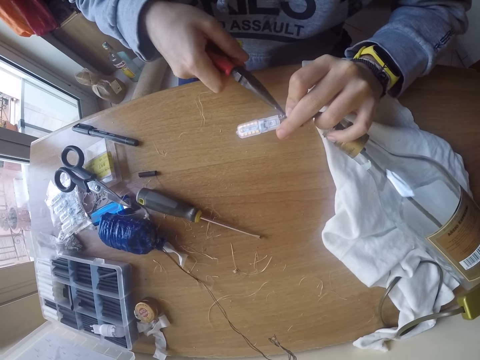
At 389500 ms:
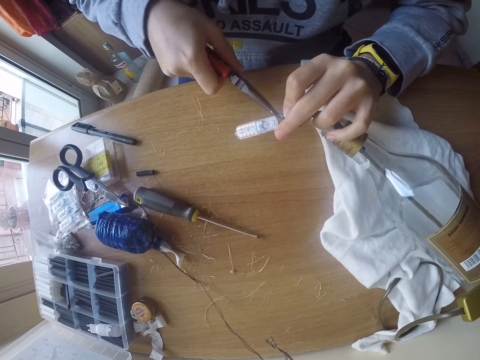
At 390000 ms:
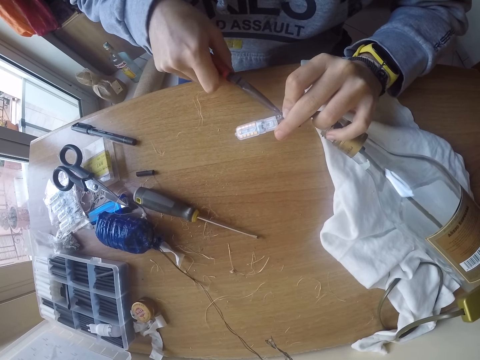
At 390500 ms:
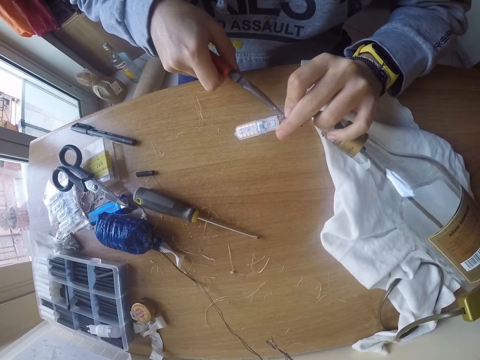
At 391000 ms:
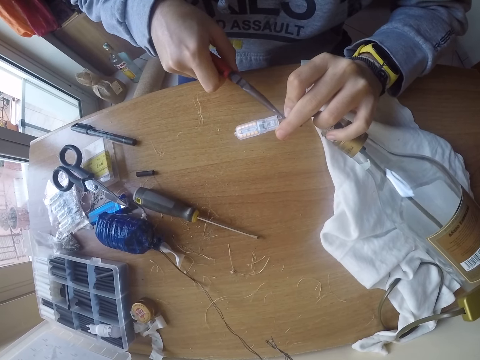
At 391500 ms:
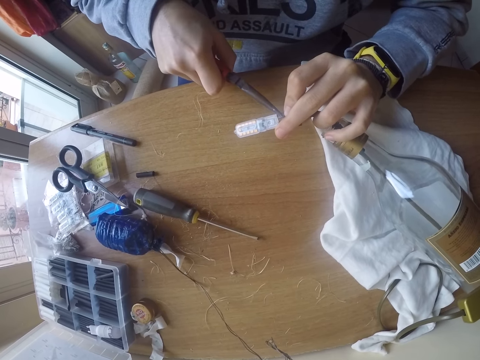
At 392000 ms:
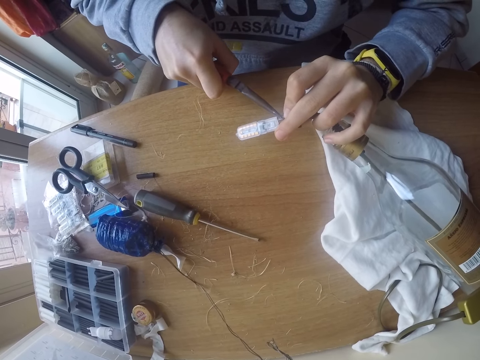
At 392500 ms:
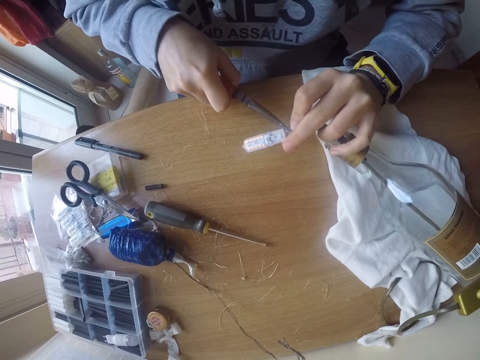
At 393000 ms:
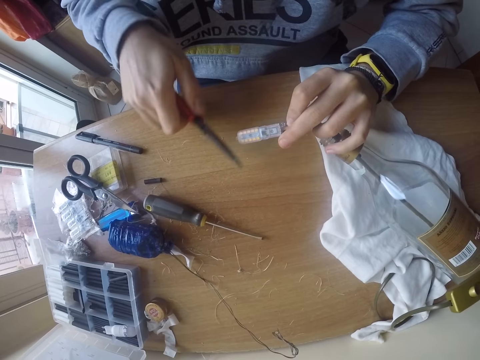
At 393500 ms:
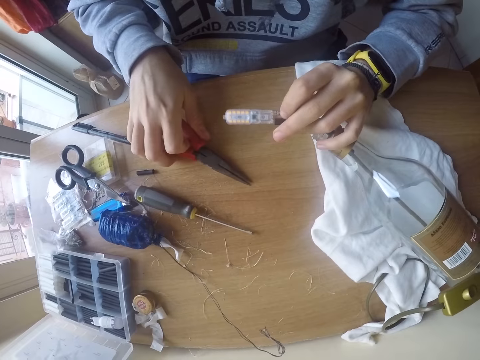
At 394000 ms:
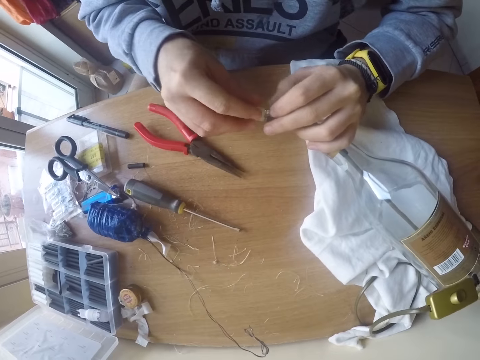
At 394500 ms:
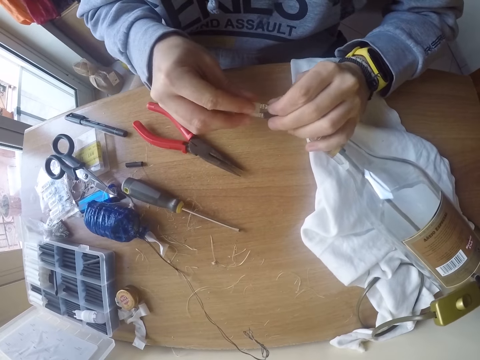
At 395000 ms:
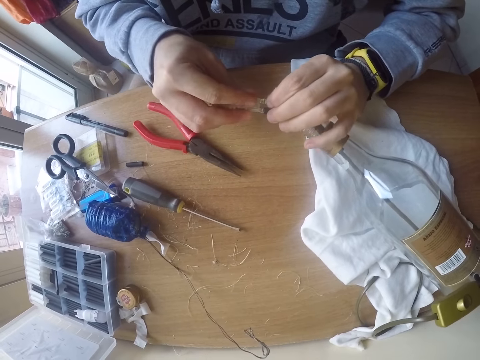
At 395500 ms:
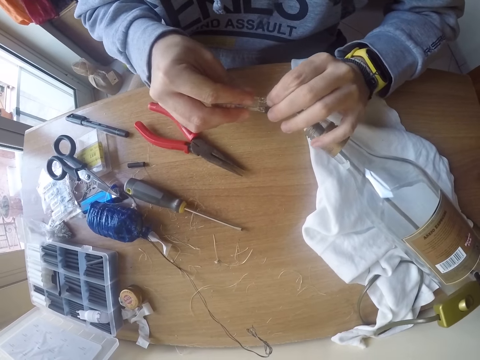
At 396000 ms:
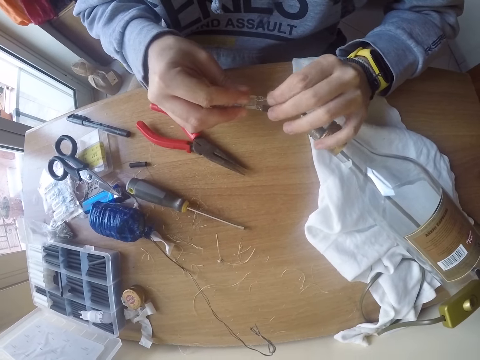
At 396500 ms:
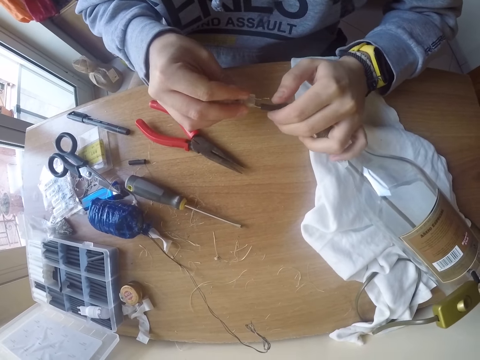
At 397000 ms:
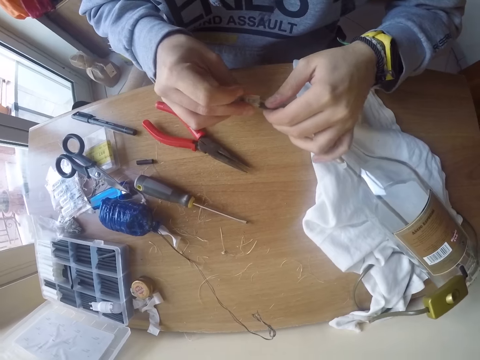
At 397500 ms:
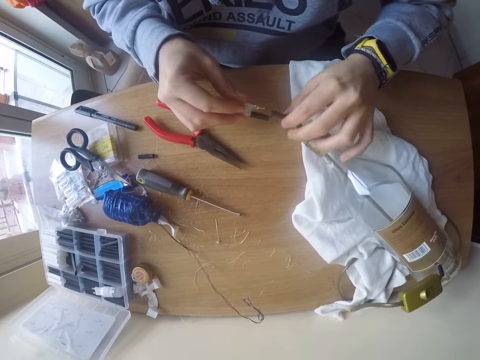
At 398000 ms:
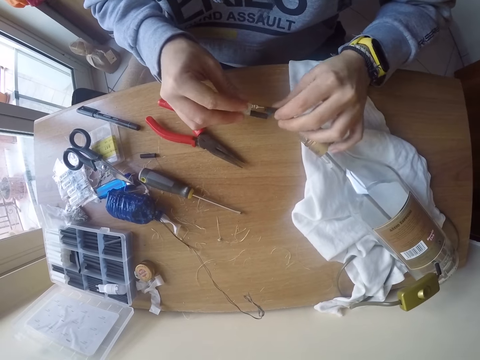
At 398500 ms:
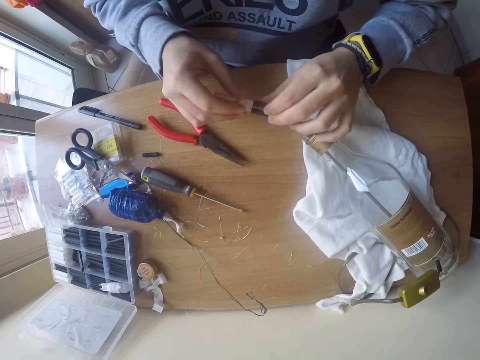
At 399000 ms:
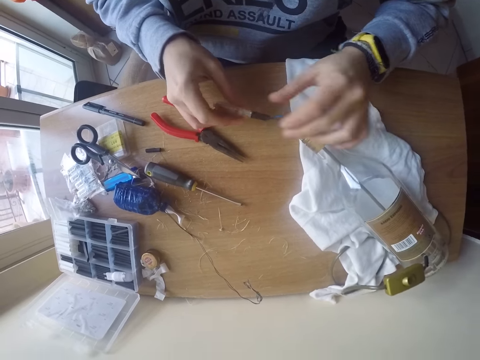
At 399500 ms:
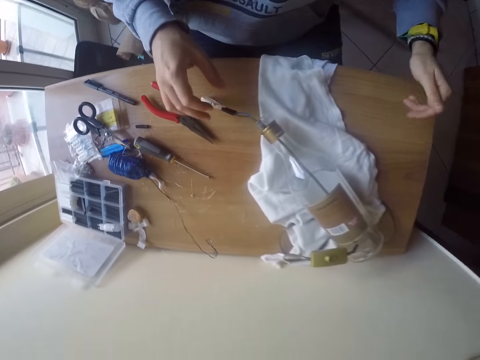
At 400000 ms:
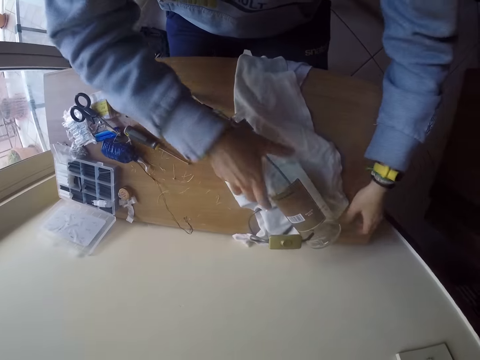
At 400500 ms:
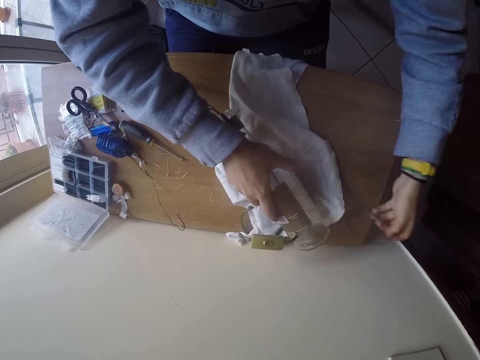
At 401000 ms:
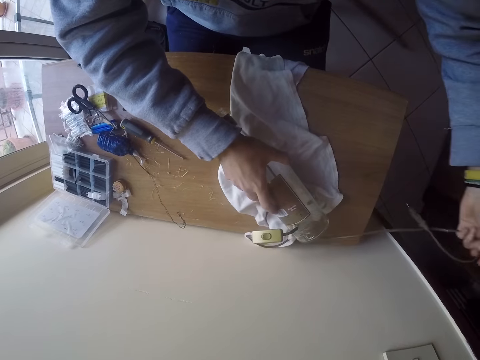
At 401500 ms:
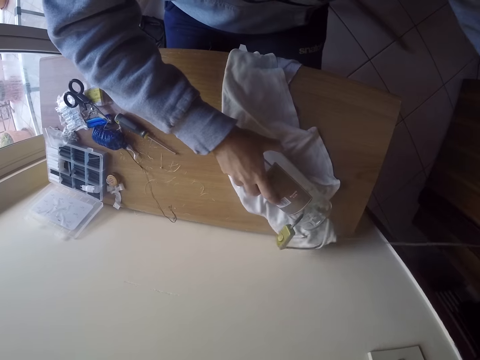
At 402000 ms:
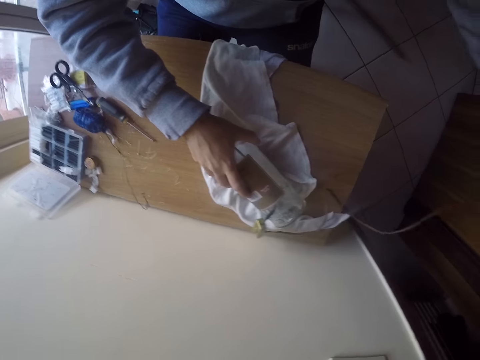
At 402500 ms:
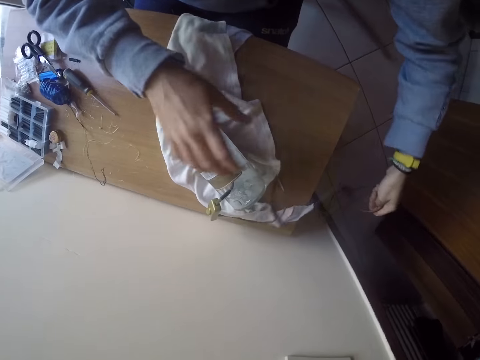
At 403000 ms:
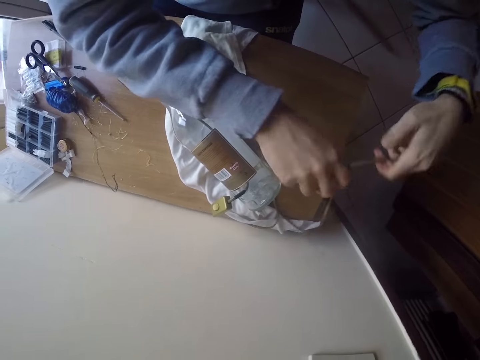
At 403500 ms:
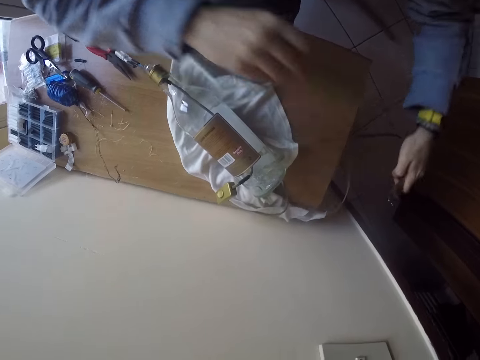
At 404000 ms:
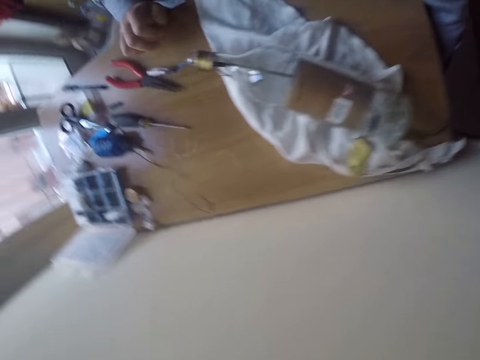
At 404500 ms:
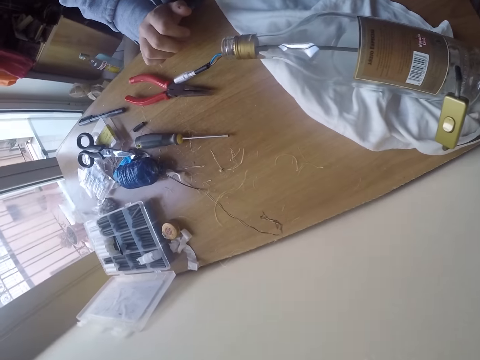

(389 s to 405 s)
The camera wearer drops the pliers on the table with his right hand. He inserts the bulb into the bulb connector with both hands. He attaches the connectors by hand. He covers the bulb connector with the insulator with his left hand. He drops the bulb with the bulb connector on the table with his right hand. He holds a bottle on the table with his right hand. He picks up a wire on the table with his left hand.

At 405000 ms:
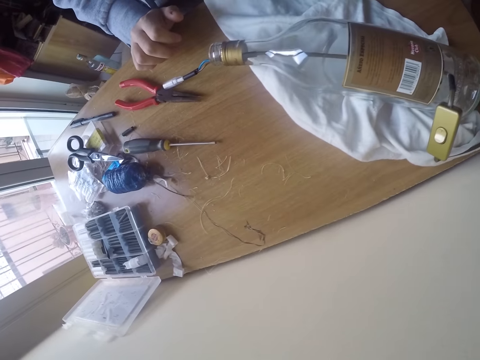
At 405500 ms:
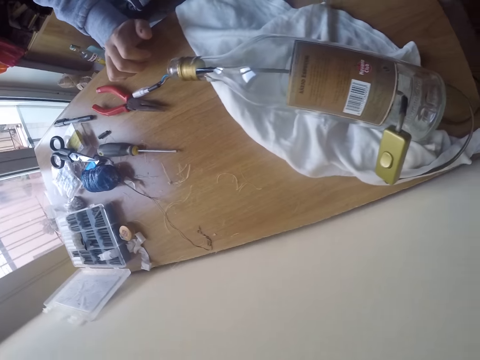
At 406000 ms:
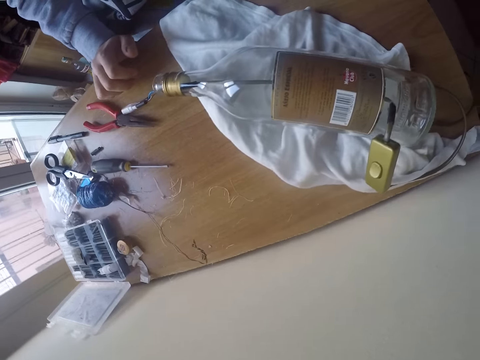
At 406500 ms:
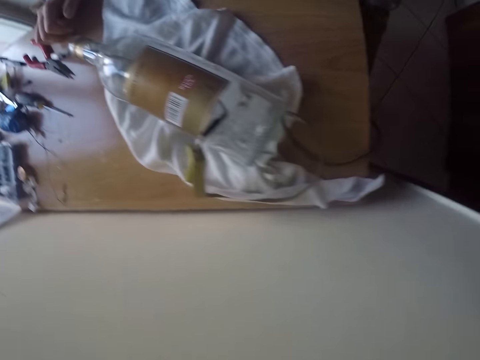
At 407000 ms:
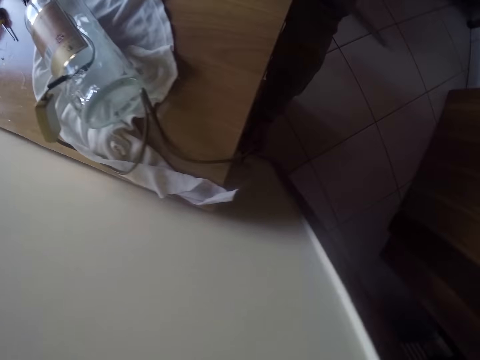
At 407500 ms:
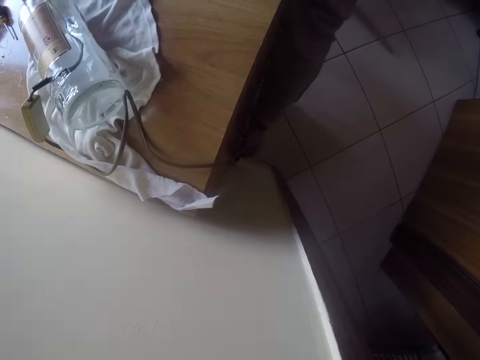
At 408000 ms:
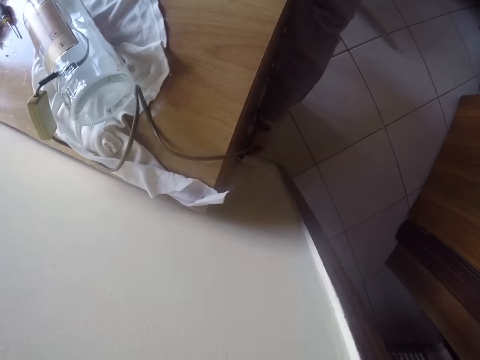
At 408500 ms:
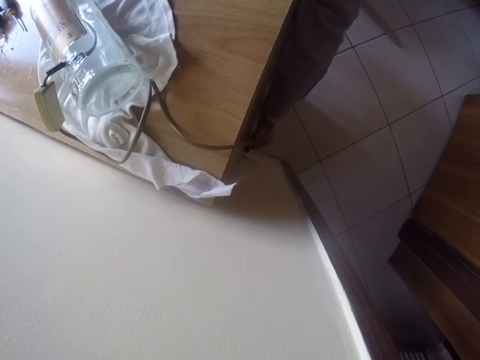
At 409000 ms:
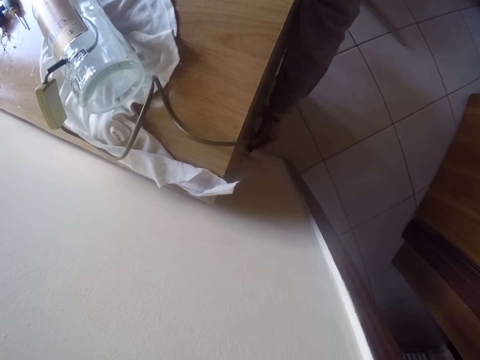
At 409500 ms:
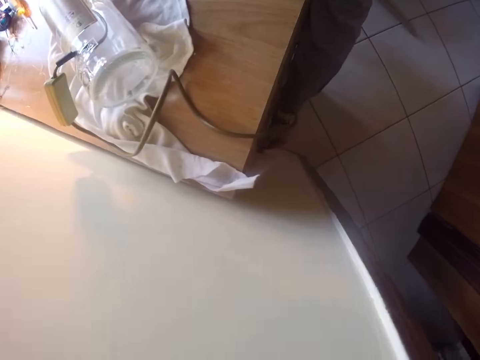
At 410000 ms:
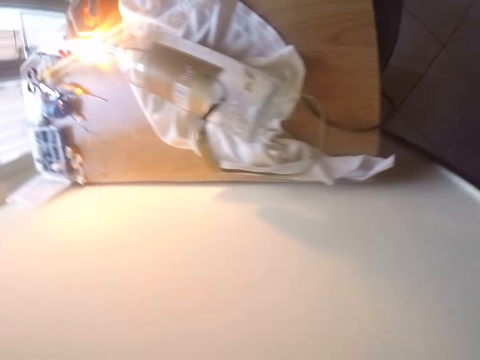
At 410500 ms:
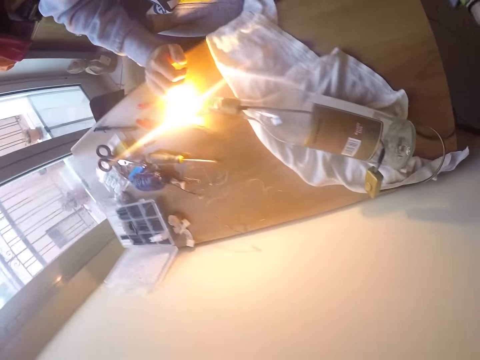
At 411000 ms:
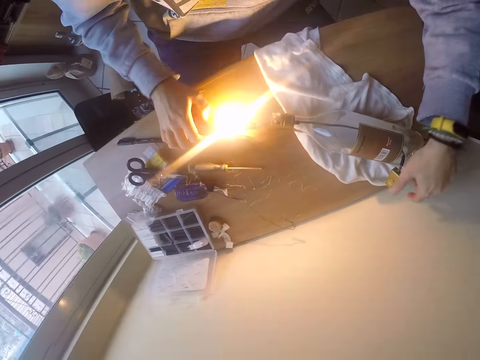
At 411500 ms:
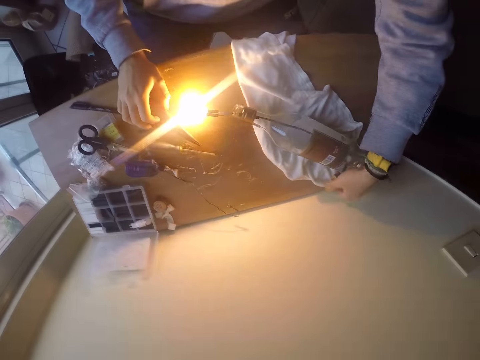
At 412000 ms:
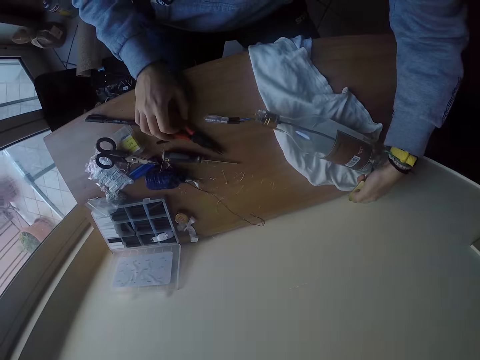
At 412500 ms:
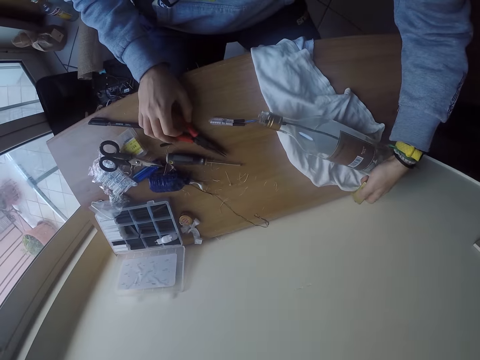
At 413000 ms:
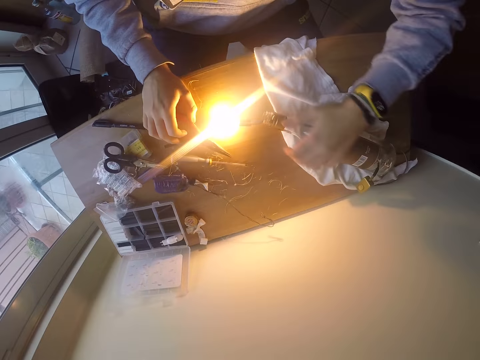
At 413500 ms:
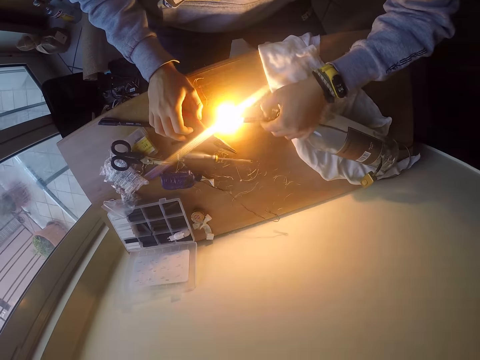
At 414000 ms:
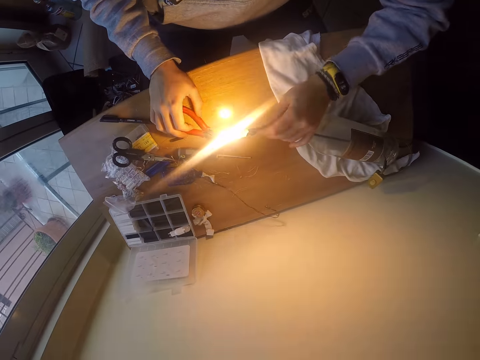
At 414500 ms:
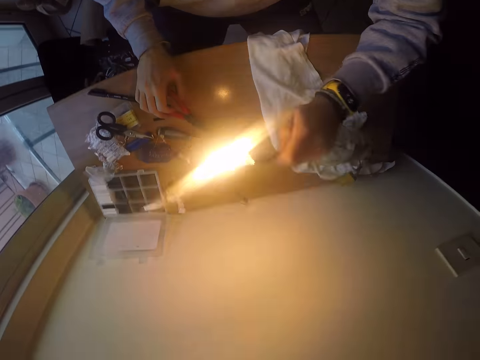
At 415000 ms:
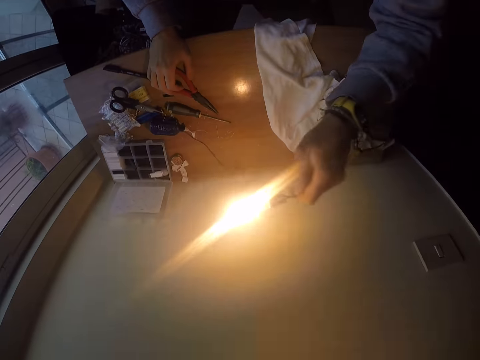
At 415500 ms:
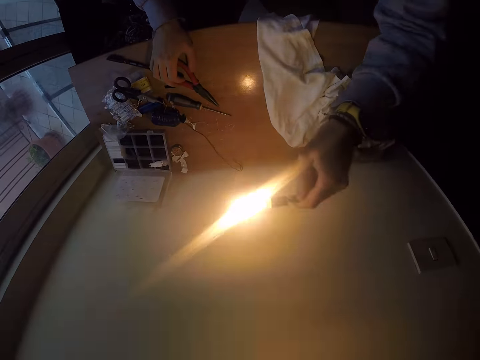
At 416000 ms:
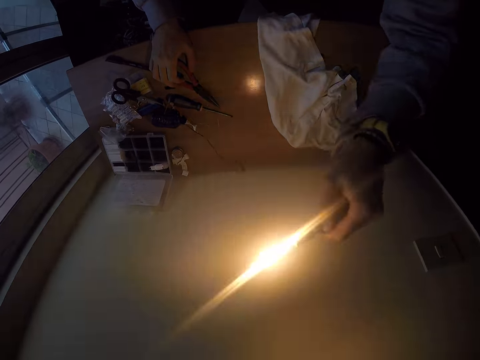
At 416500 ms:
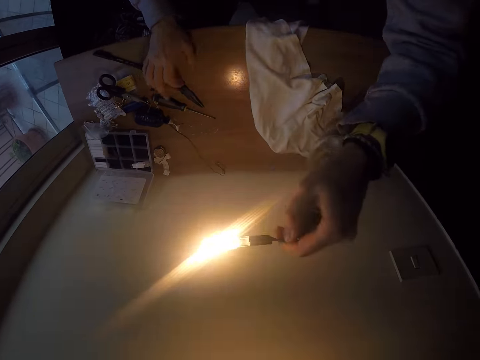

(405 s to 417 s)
The camera wearer puts a plug in a wall socket with his left hand. He turns off the bulb with a switch in his left hand. He turns on the bulb with the switch in his left hand. He picks the bulb connector in the bottle with his left hand. He holds a wire. He shakes the bulb connector in the bottle with his left hand. He lifts the wire.
